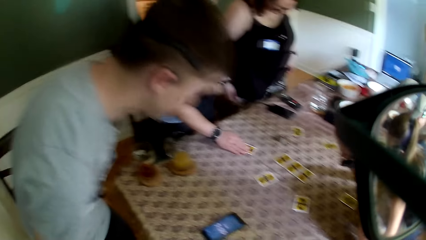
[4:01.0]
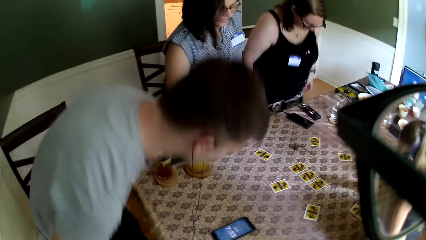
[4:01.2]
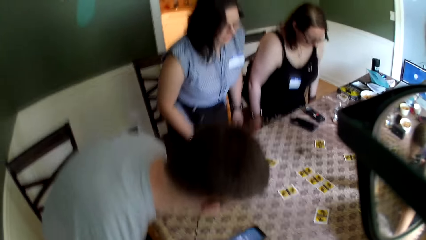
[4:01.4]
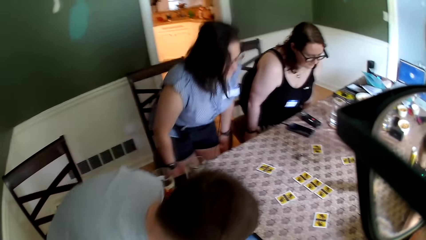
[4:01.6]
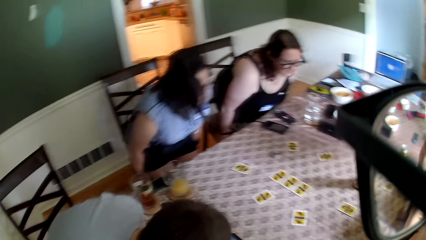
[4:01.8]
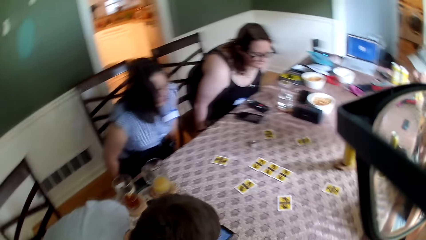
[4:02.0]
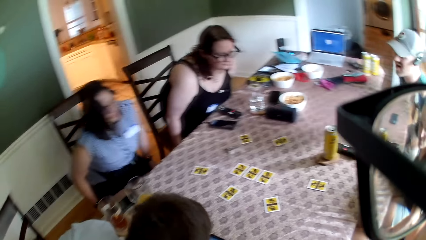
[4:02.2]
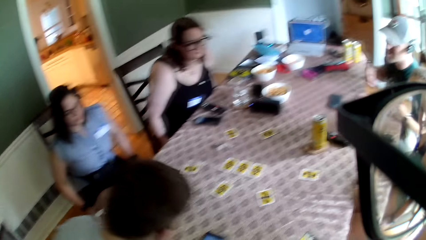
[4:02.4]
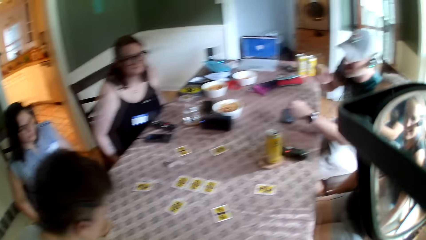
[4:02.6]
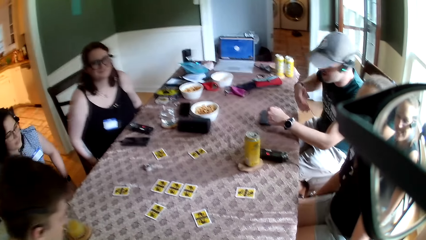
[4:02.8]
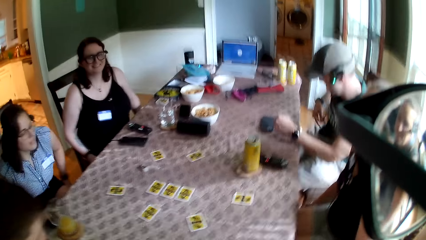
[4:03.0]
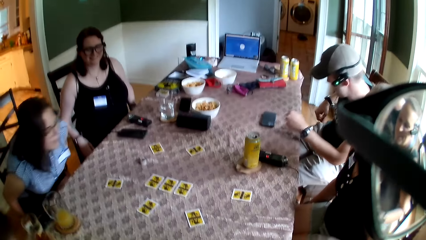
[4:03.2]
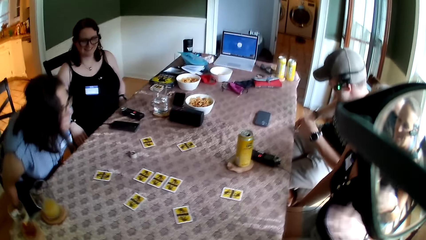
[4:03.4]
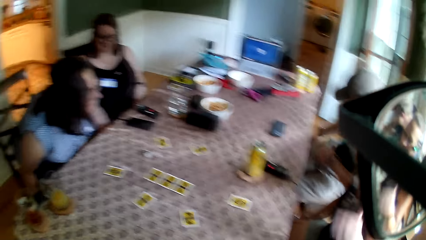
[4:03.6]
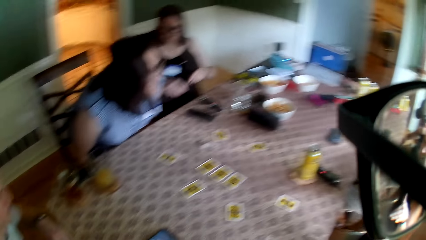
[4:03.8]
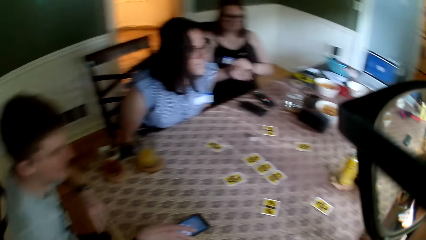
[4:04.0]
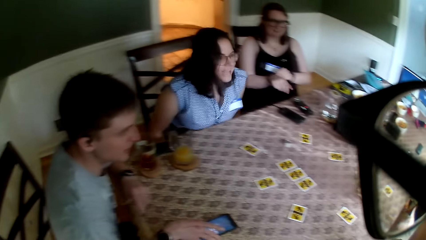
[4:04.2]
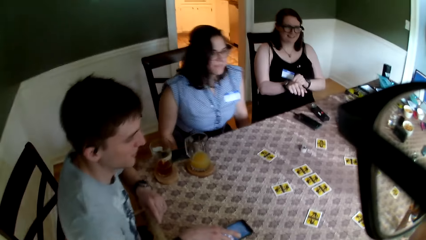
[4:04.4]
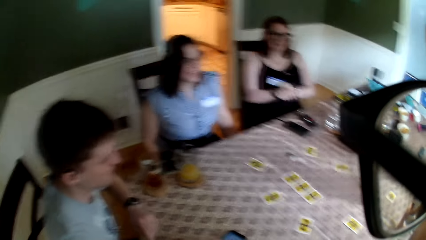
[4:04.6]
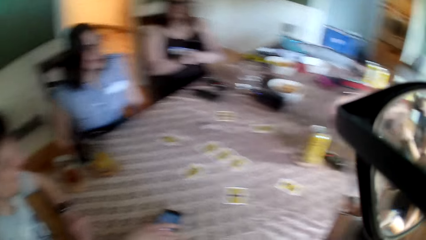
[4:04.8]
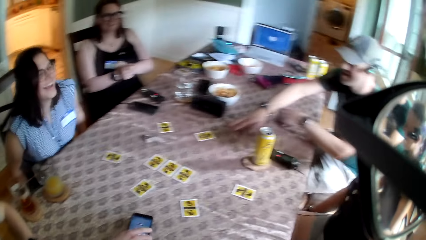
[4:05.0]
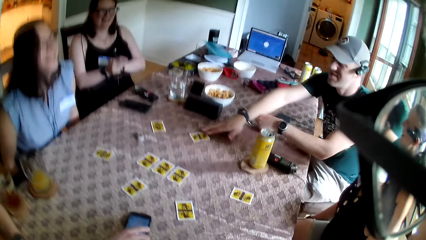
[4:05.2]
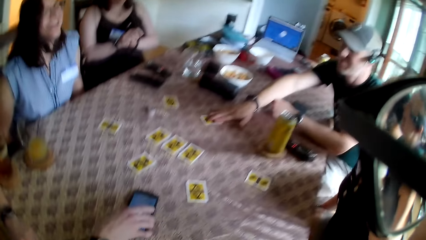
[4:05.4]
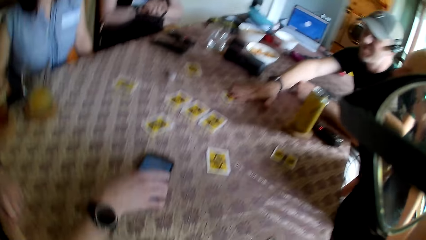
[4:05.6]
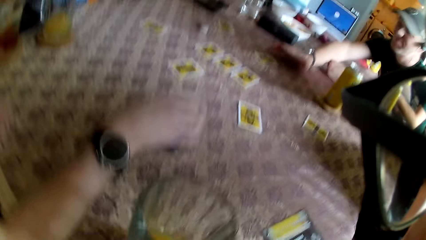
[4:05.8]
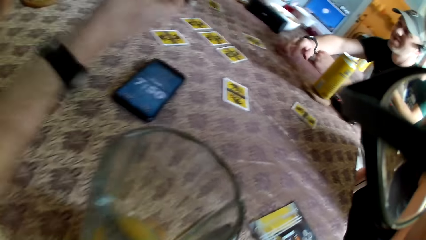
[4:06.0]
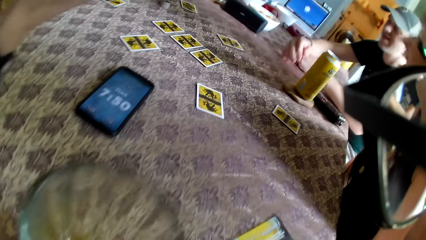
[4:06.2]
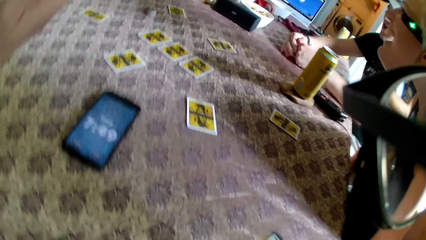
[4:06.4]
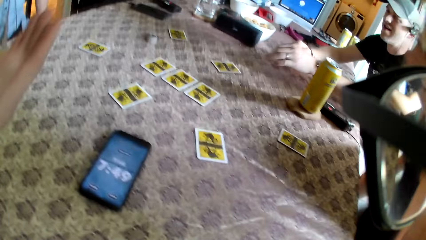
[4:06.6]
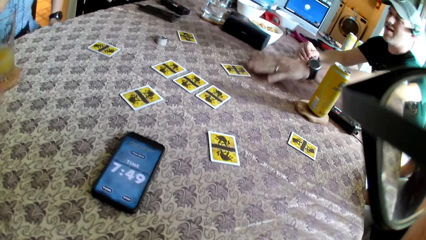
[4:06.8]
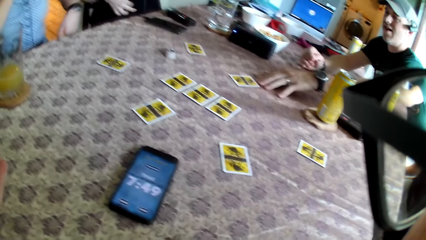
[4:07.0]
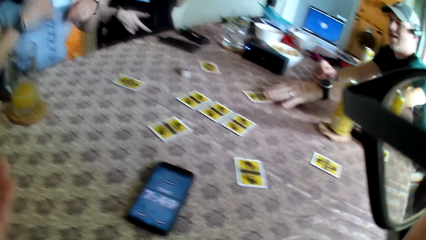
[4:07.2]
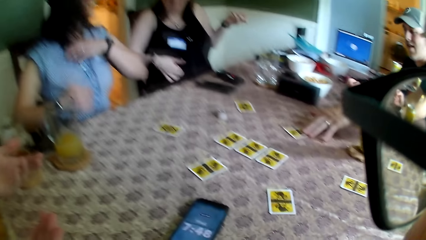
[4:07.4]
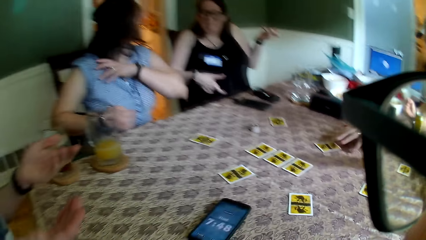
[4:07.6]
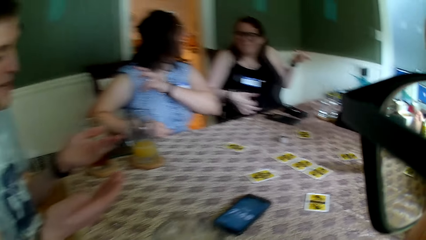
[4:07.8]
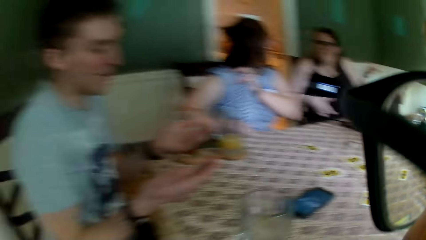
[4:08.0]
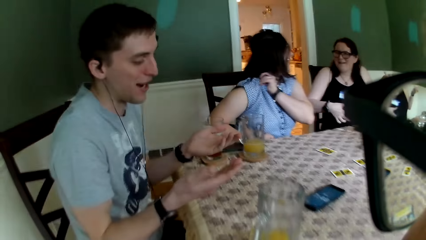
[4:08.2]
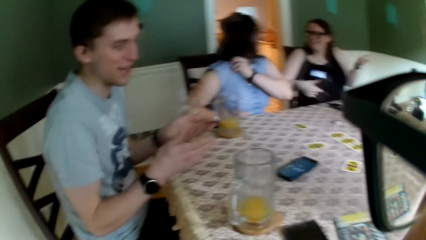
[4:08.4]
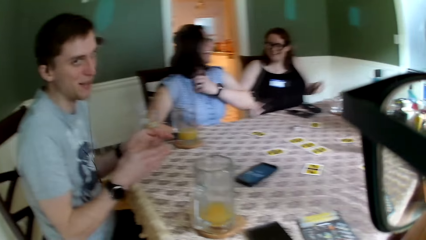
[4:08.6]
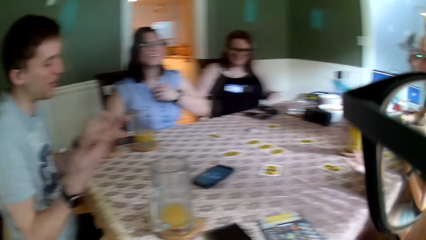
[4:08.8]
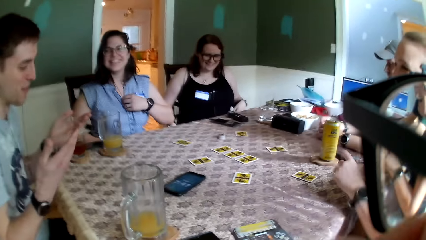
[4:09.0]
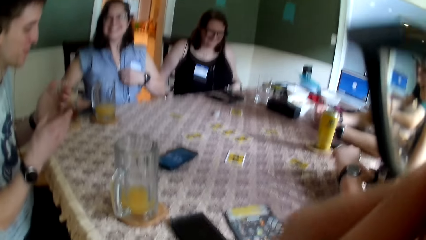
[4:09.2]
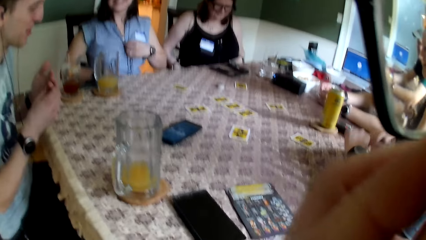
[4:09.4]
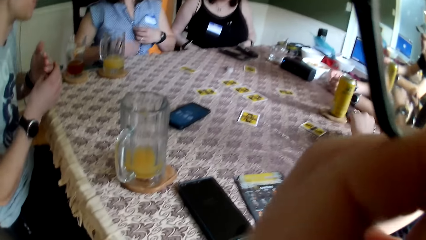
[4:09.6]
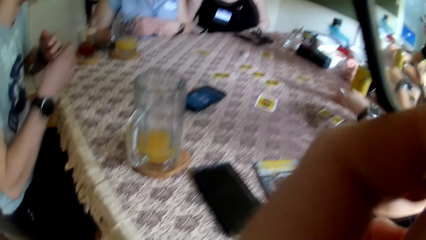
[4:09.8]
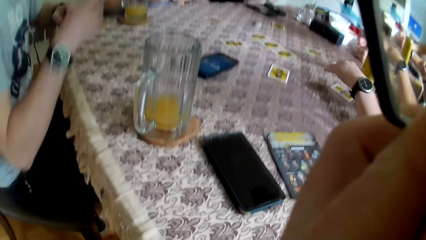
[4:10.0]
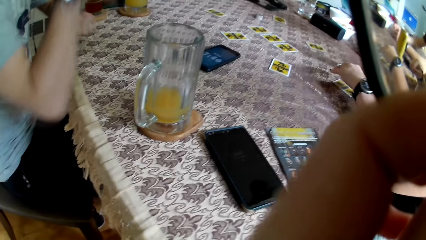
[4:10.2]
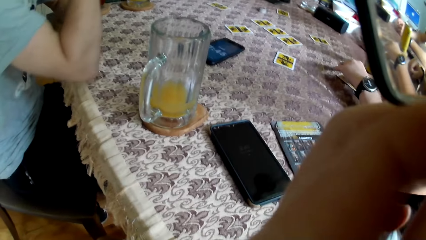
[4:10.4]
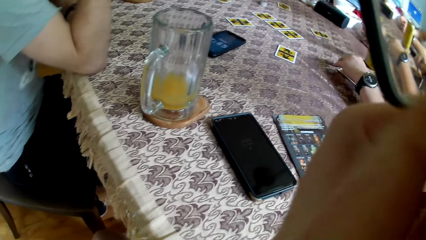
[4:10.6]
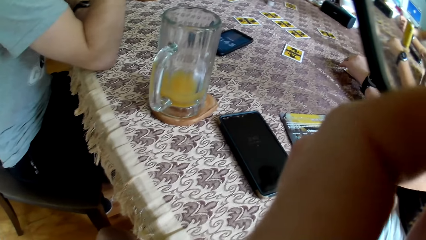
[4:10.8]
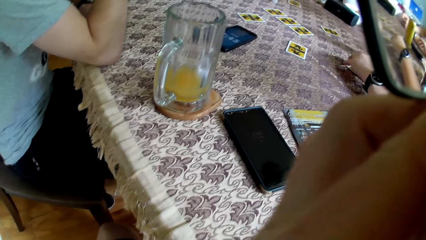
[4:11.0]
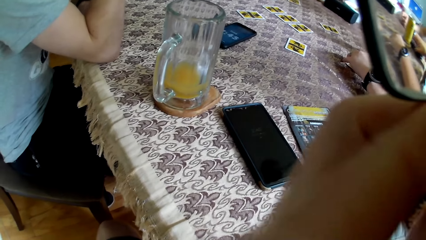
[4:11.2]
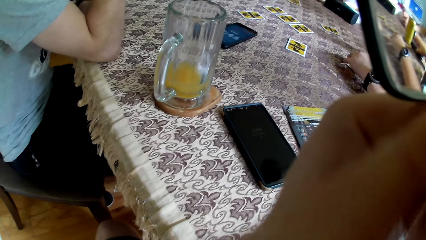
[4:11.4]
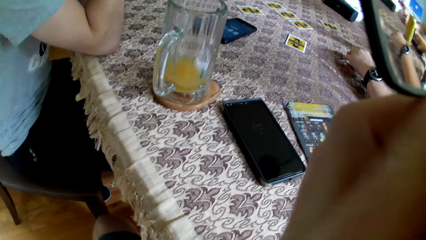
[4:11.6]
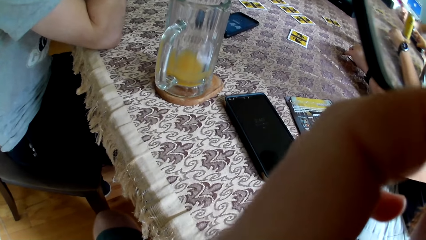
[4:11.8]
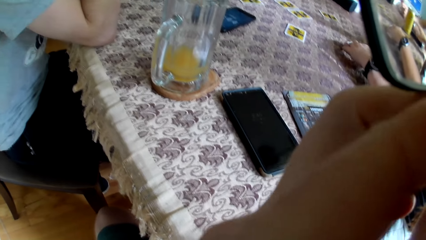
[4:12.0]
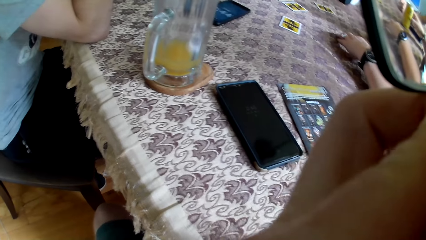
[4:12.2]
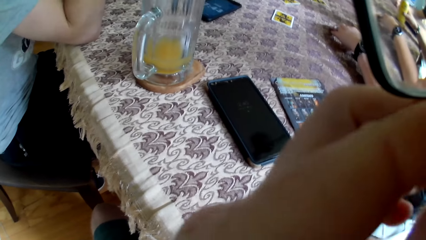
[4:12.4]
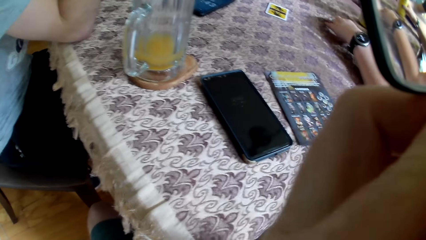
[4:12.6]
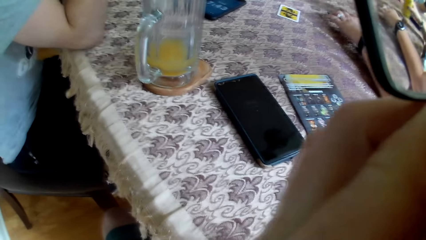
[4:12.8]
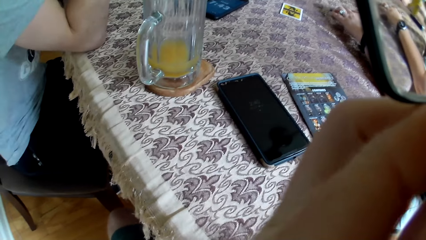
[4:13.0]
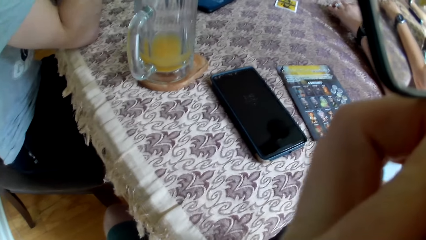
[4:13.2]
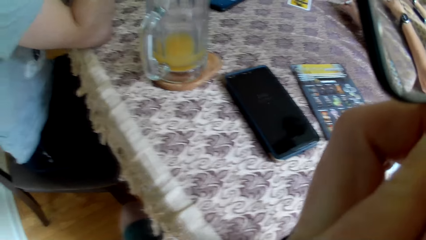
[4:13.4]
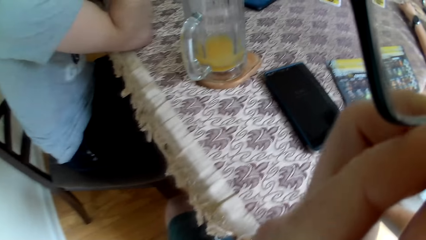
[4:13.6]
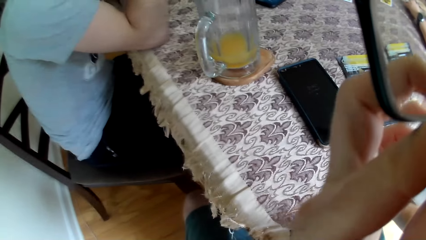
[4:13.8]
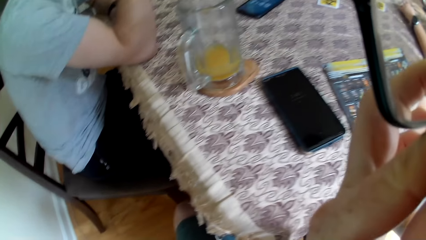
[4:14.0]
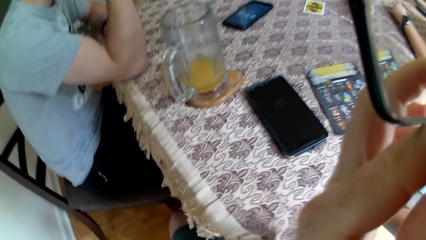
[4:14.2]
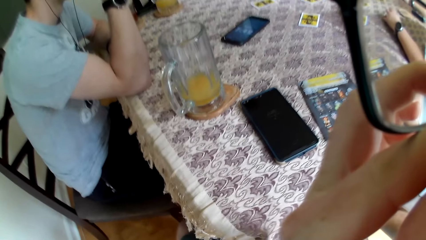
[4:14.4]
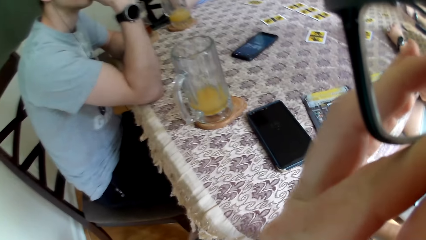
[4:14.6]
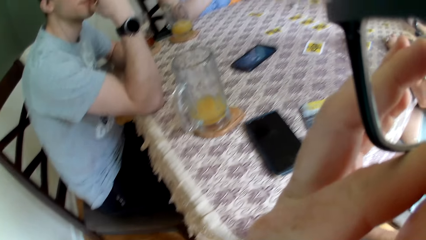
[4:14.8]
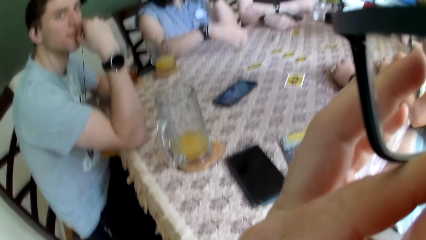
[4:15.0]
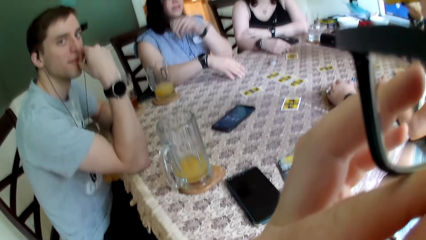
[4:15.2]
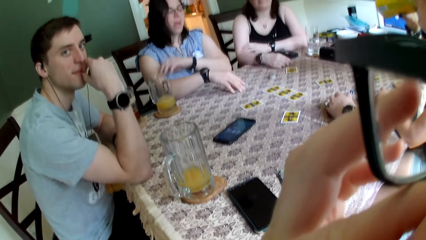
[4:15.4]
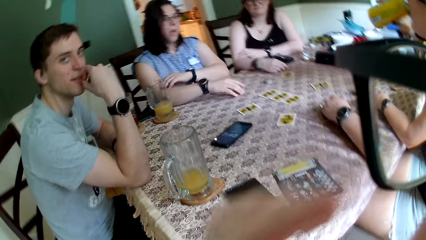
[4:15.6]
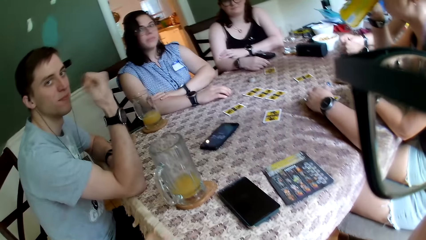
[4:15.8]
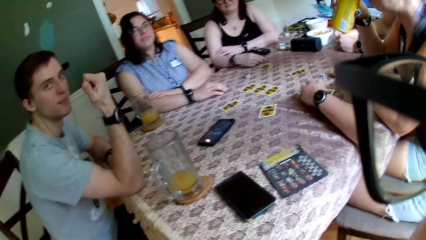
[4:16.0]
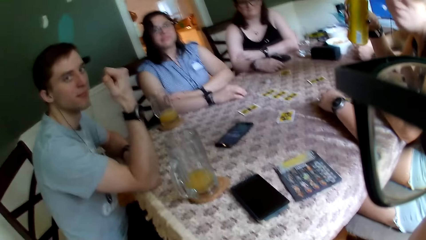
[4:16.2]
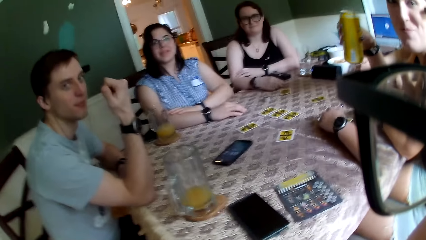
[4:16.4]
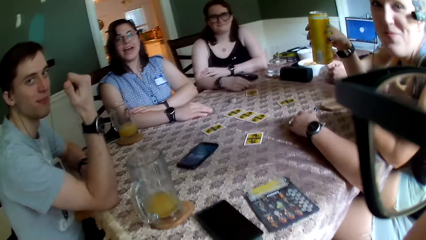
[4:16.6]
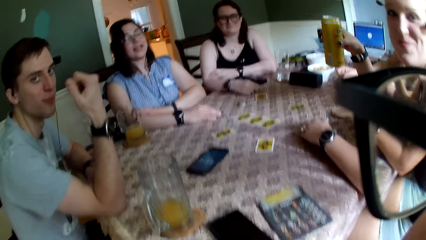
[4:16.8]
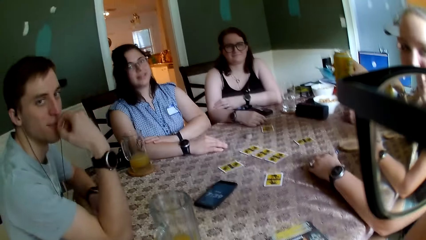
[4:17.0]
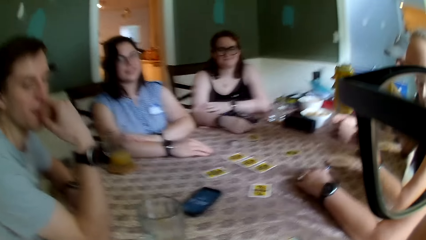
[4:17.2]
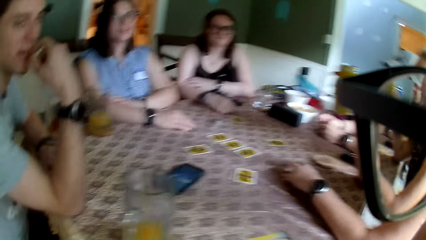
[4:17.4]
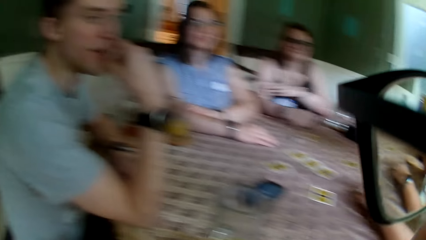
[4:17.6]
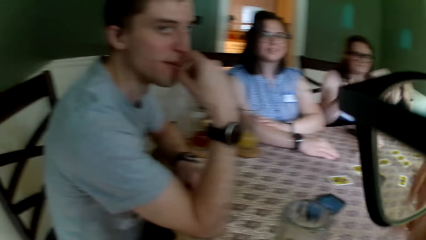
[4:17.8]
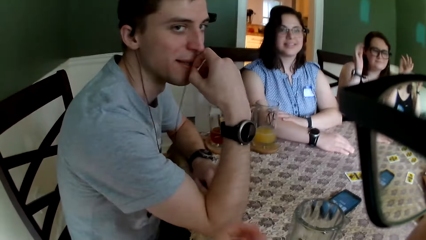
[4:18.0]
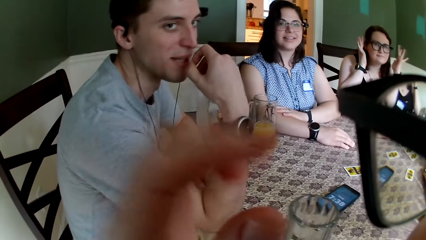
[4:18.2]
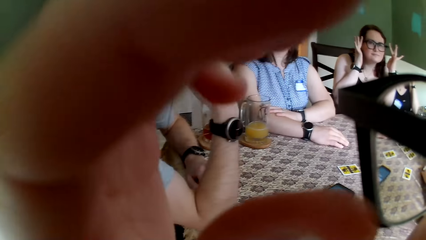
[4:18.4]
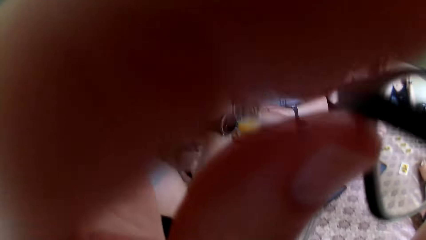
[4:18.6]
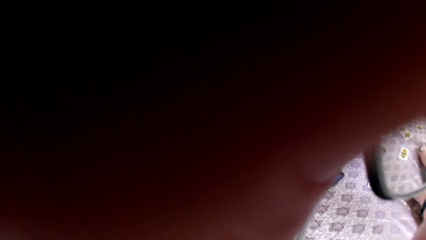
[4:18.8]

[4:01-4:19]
A man sits on the chair. A woman sits on the chair. Another woman adjusts the chair with both hands and sits on the chair. The first woman stands from the chair. The camera wearer sits on the chair. The first woman adjusts the chair with both hands. The second woman adjusts the wrist watch on her right wrist with her left hand. The first woman sits on the chair. Another man touches a card on the table with his right hand, places his right hand on the table, and touches a card on the table with his left hand. The first woman adjusts her cloth with her left hand. The camera wearer touches his face with his left hand. A third woman touches a card on the table with her left hand. The first man places his right elbow on the table and places his left elbow on the table. The third woman adjusts the recorder on the table with her left hand. The camera wearer scrubs the face. The third woman lifts a can of soda from a coaster with her left hand. The camera wearer converses with the group of people. The first woman places her right hand on the table. The third woman drinks from the can of soda in her left hand. The first woman places her left hand on her right hand. The first man touches his mouth with his right hand. The second woman adjusts her glasses with both hands.
